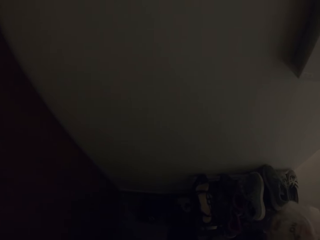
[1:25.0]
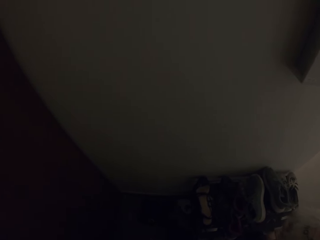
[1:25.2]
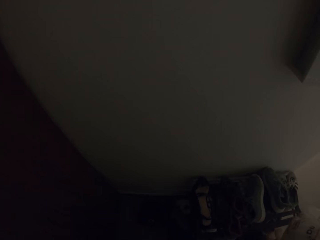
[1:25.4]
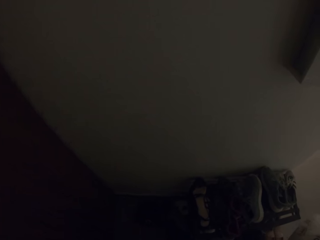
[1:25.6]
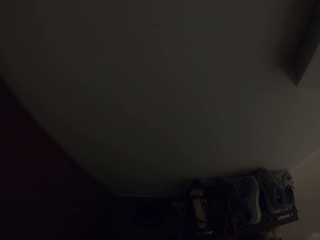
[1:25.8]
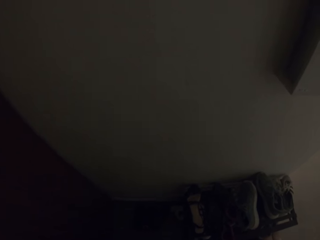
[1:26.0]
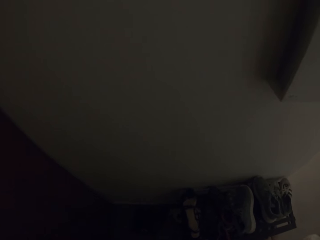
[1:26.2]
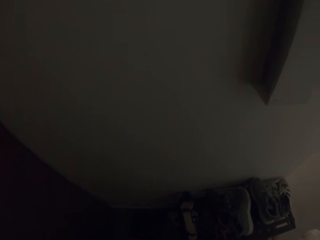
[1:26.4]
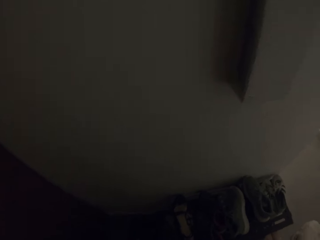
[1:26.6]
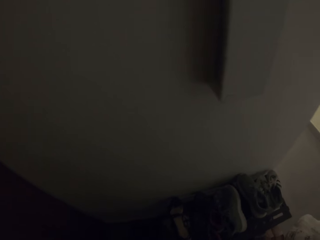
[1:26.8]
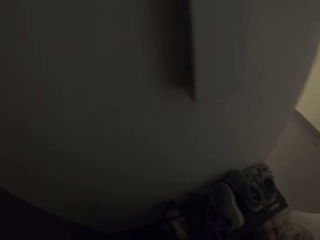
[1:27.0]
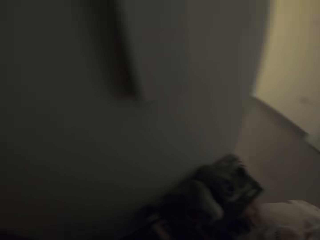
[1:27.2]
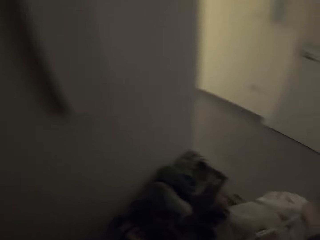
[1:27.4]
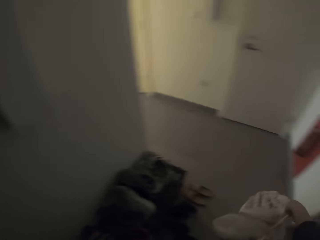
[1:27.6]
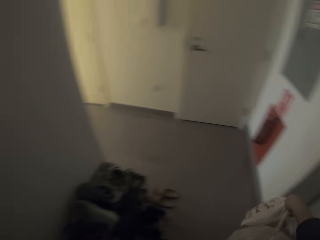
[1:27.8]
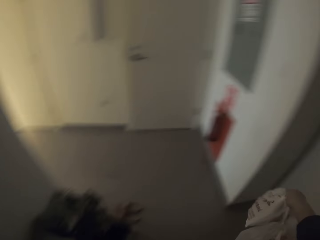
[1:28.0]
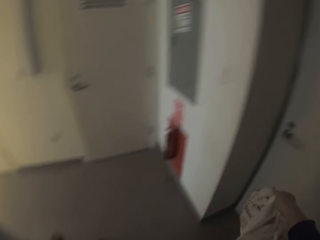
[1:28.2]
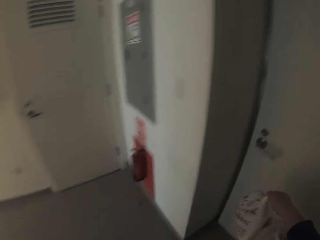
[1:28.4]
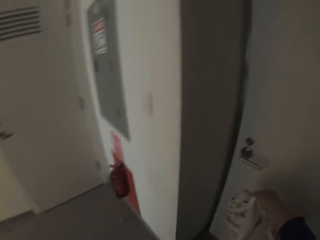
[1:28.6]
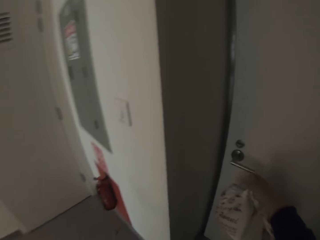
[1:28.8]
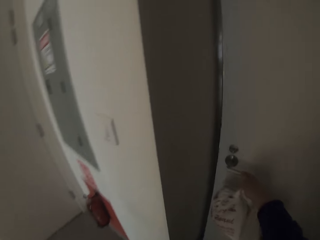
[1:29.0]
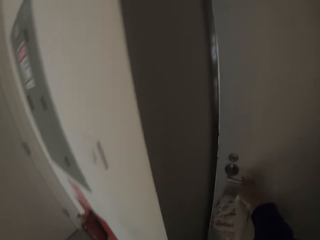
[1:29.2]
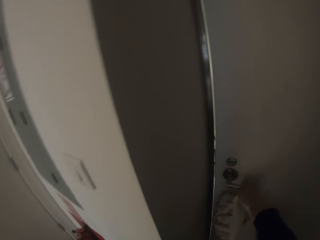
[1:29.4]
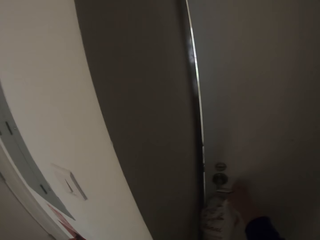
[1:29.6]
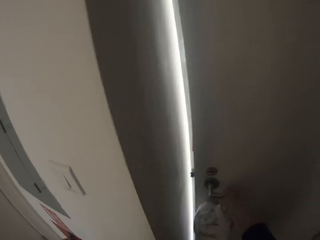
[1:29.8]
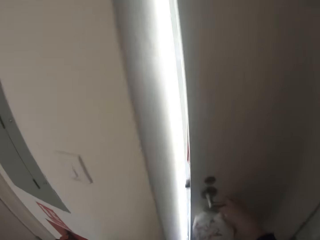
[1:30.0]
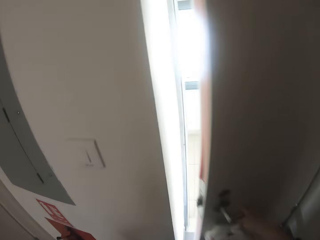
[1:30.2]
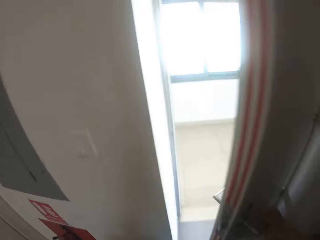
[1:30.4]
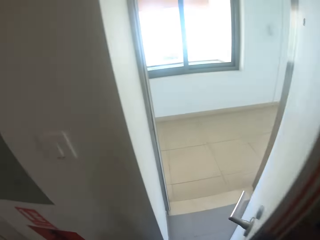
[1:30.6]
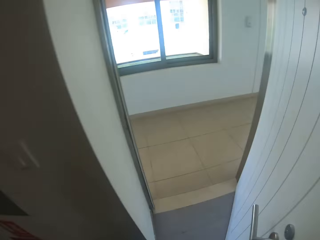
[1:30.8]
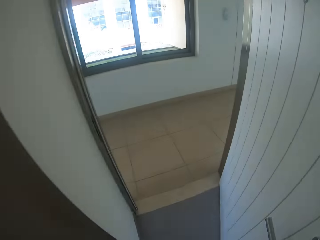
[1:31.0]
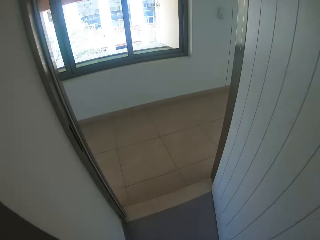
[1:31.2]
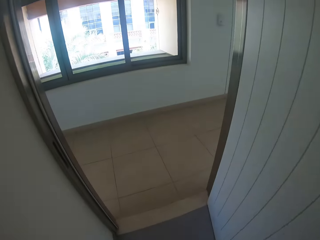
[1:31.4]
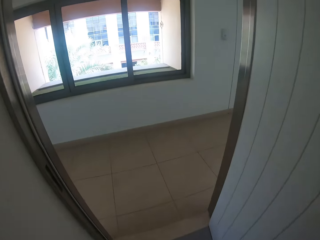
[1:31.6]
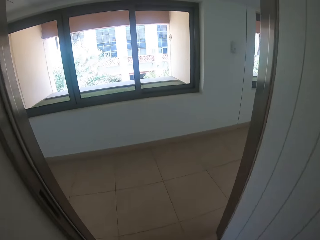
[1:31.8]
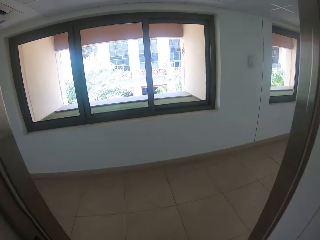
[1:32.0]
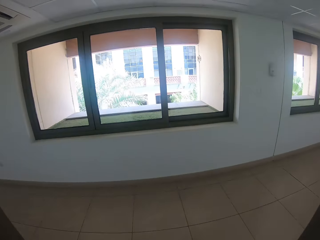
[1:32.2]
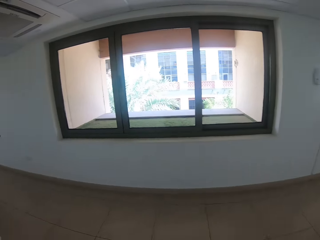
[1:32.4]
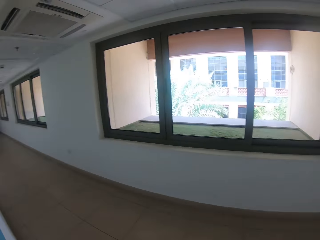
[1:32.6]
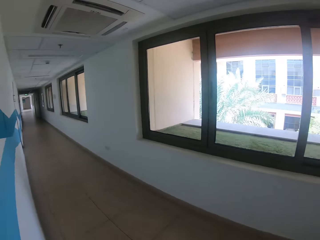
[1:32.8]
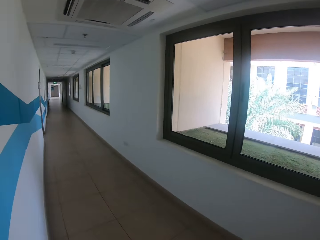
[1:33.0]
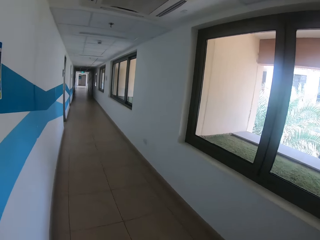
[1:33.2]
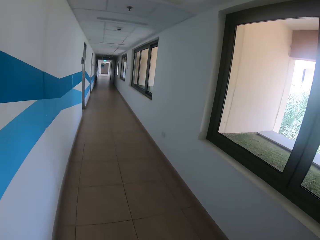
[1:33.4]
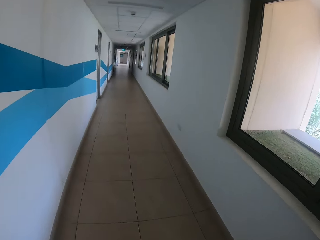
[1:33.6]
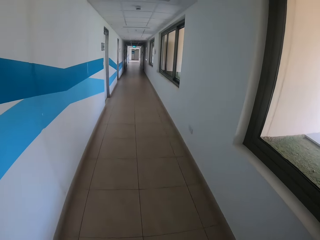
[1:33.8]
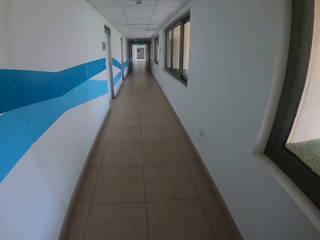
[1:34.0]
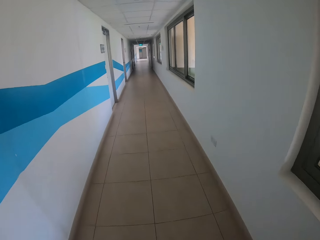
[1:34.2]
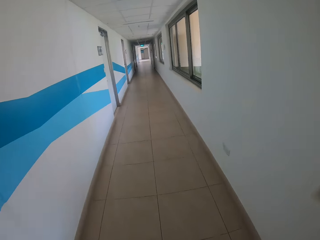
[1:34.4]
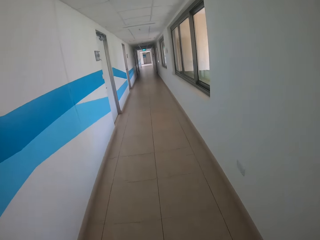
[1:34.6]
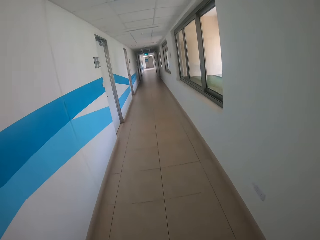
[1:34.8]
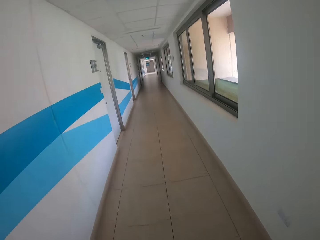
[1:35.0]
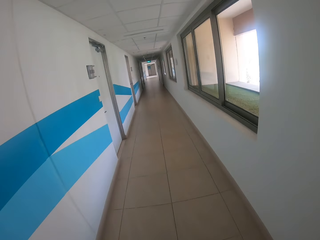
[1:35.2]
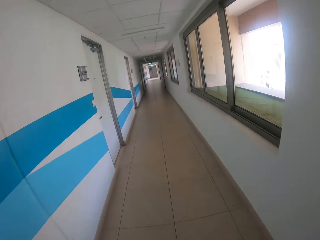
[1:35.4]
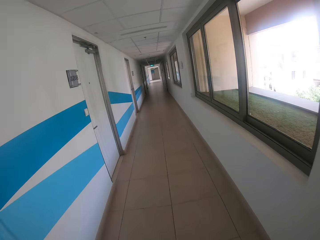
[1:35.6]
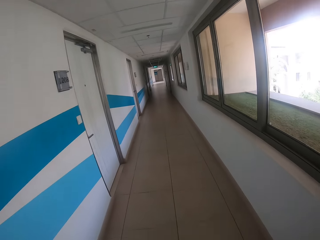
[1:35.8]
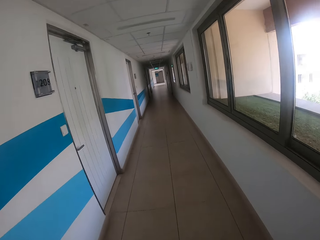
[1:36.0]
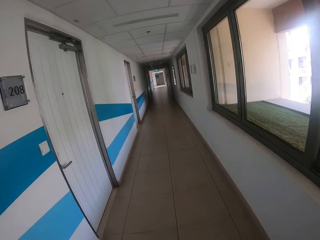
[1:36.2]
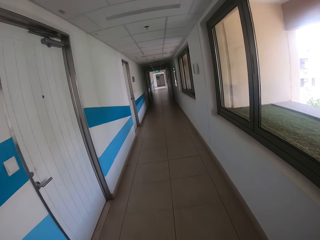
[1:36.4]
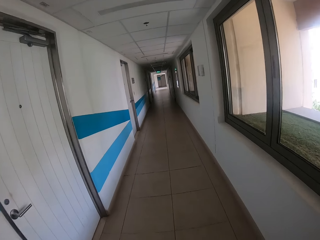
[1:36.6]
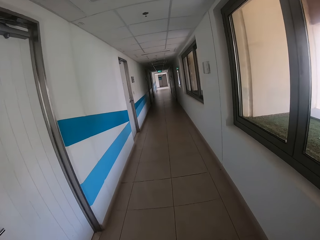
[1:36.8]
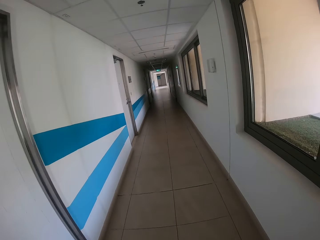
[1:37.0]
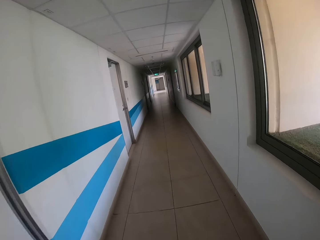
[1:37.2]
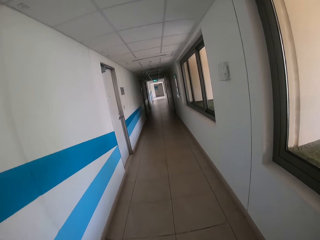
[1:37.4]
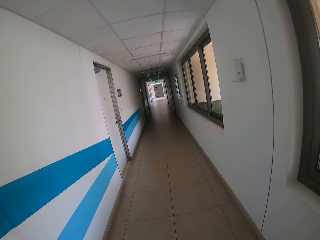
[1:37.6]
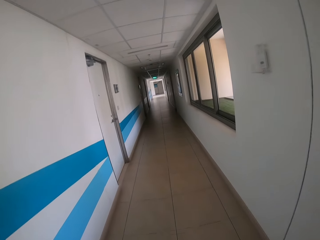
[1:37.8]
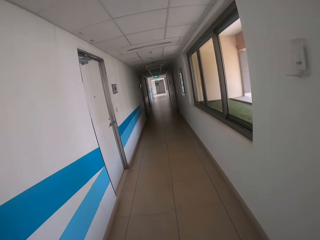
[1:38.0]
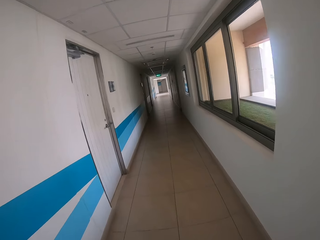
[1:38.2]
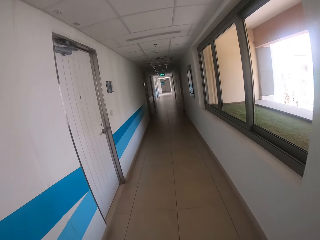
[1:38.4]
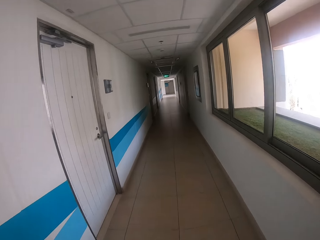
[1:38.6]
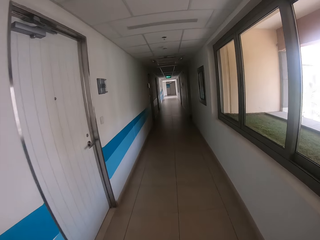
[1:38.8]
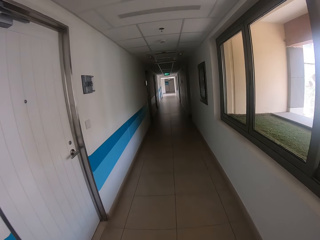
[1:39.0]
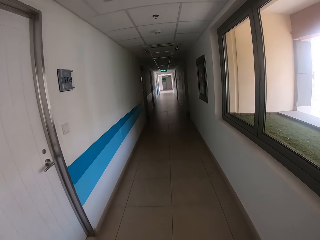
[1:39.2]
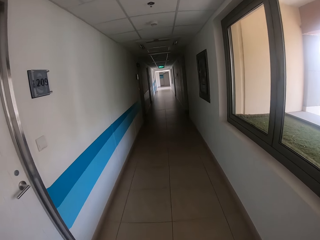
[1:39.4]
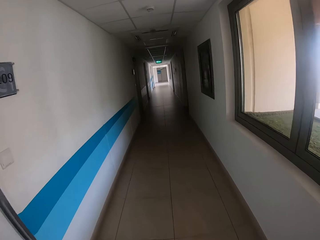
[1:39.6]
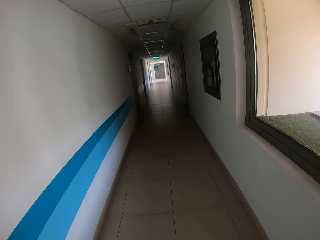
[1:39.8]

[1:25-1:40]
The camera wearer stares at the shoes. He opens the room door with his right hand. He steps out of the room to a hallway. He walks down the hallway.
